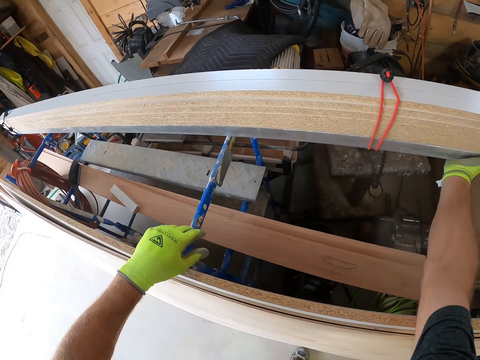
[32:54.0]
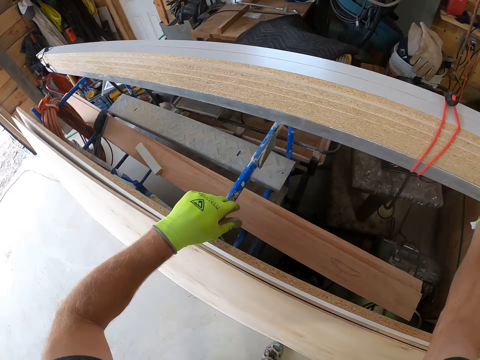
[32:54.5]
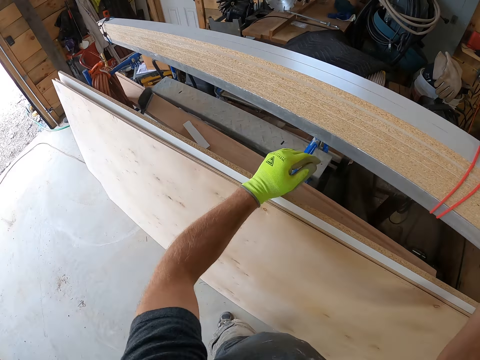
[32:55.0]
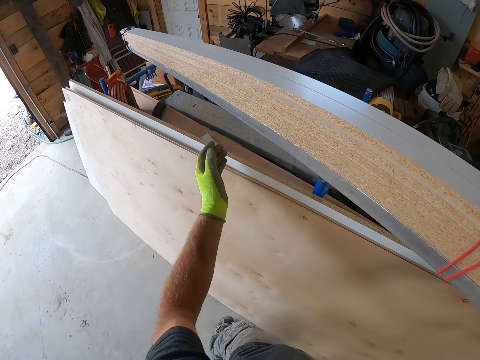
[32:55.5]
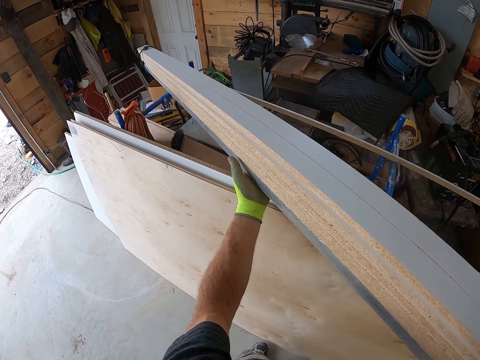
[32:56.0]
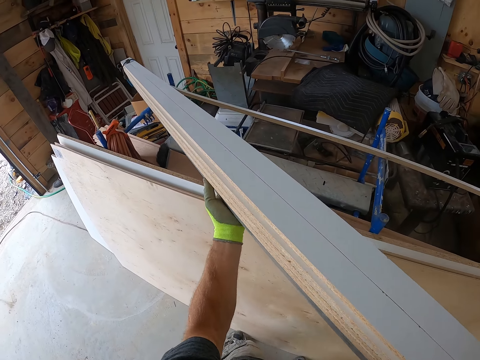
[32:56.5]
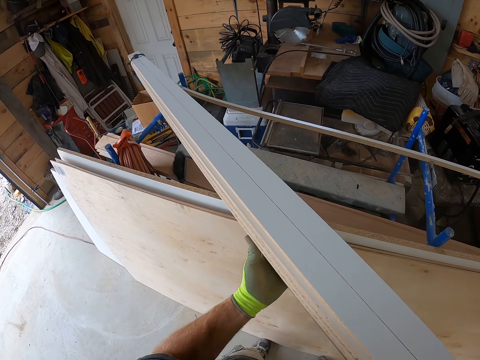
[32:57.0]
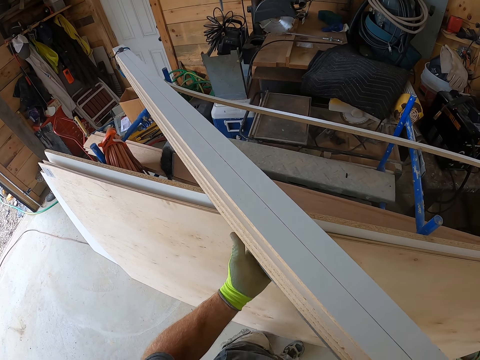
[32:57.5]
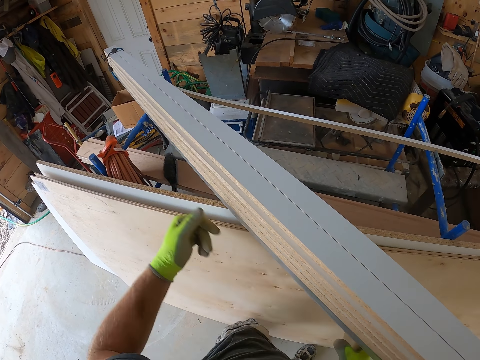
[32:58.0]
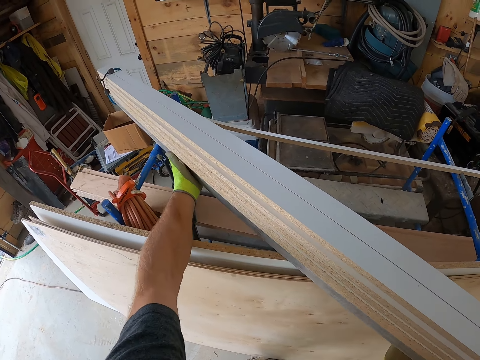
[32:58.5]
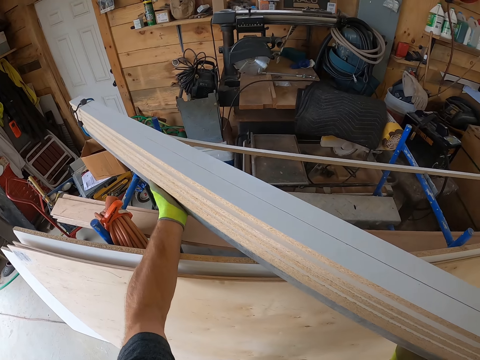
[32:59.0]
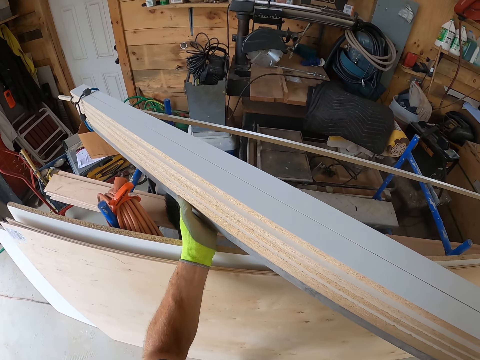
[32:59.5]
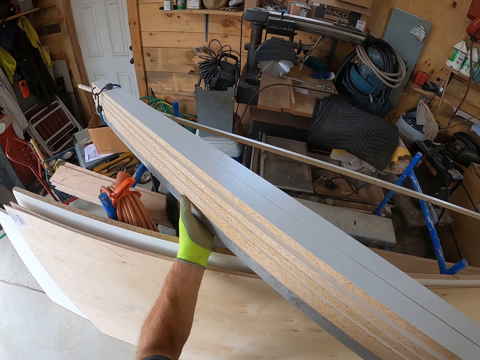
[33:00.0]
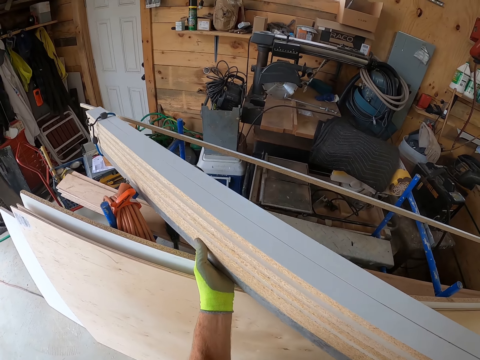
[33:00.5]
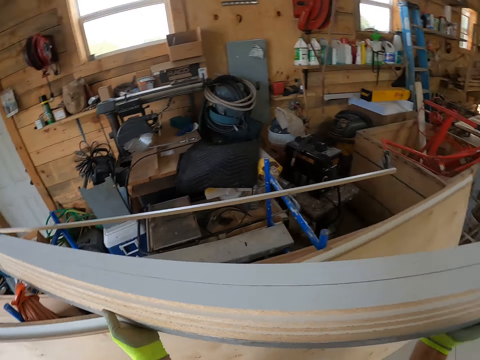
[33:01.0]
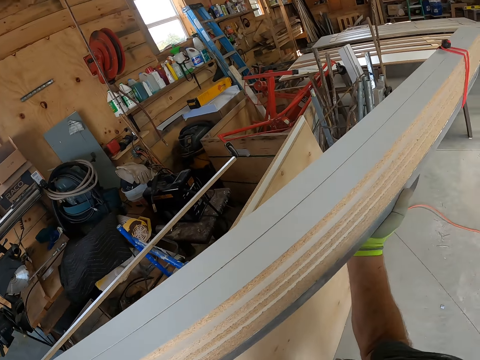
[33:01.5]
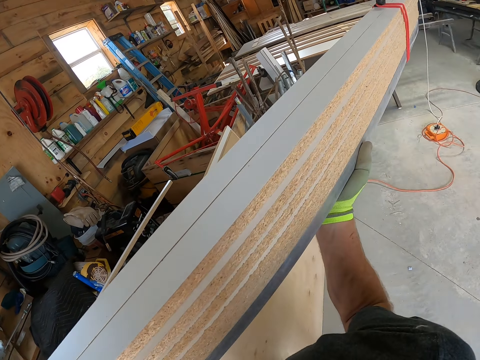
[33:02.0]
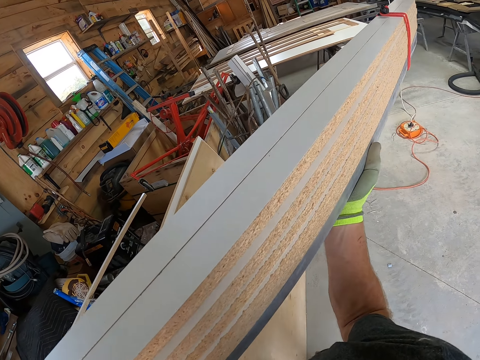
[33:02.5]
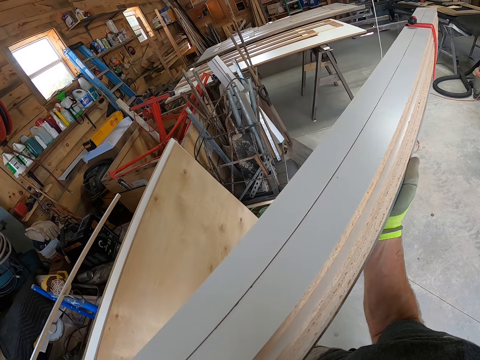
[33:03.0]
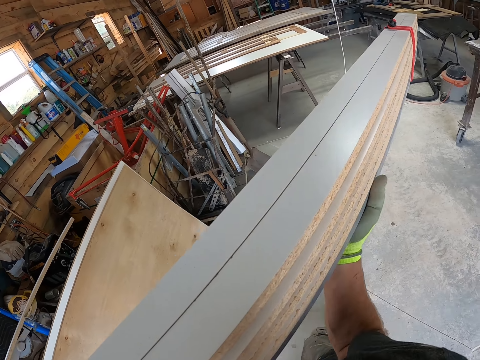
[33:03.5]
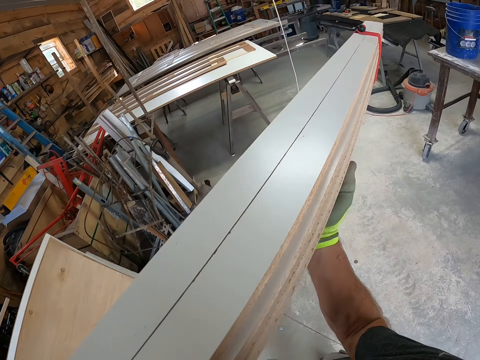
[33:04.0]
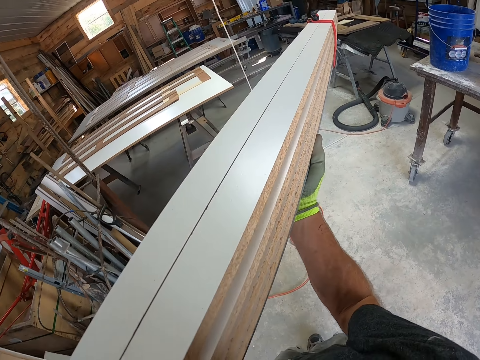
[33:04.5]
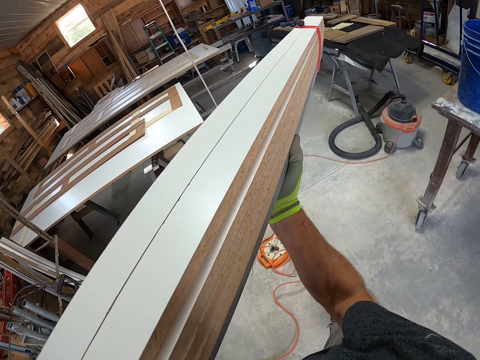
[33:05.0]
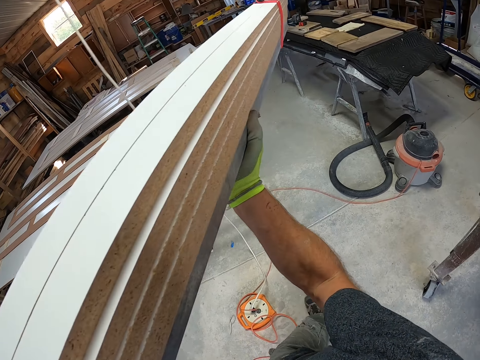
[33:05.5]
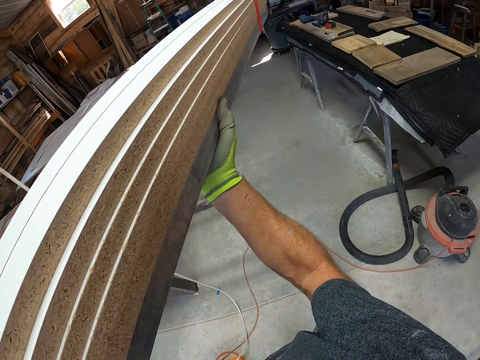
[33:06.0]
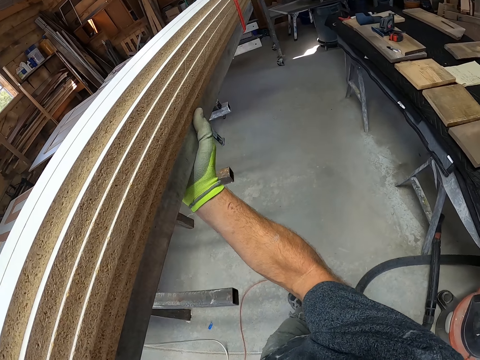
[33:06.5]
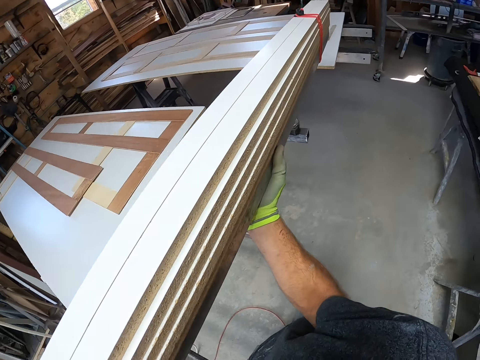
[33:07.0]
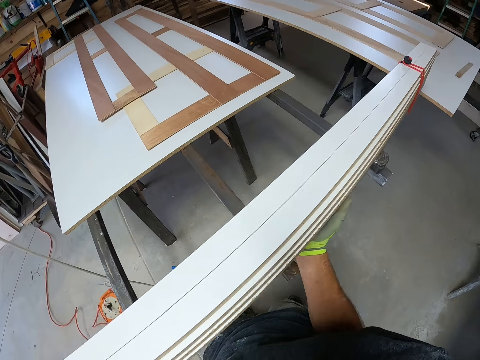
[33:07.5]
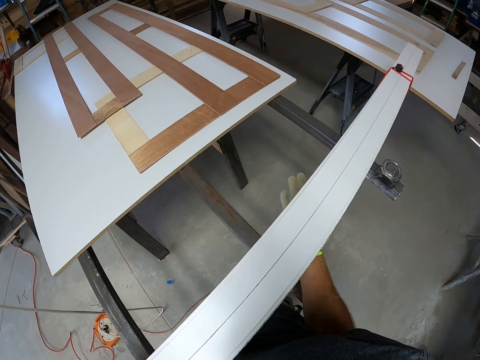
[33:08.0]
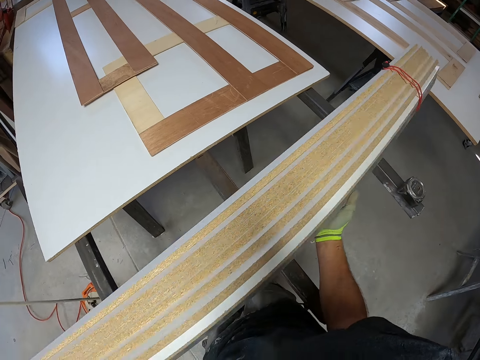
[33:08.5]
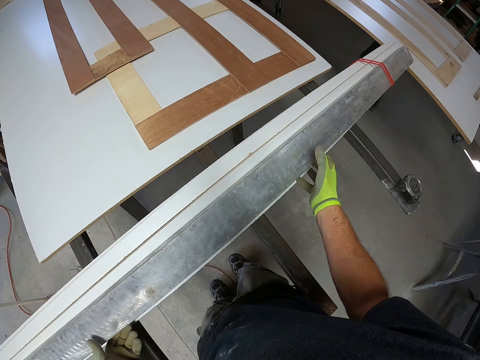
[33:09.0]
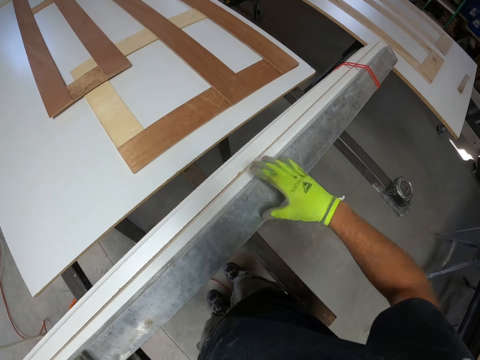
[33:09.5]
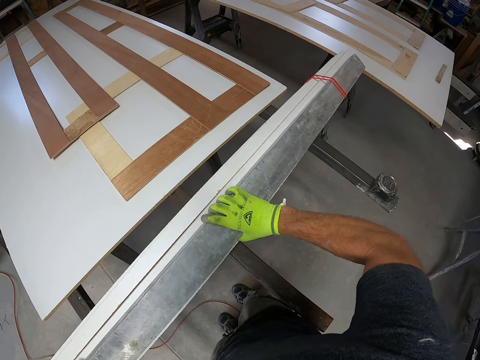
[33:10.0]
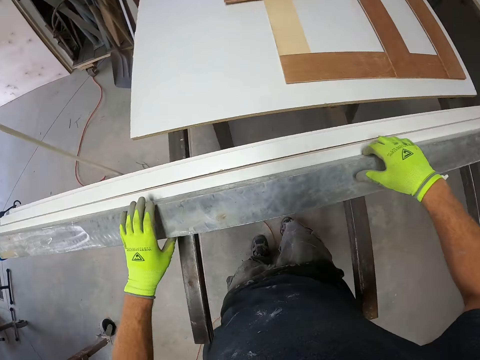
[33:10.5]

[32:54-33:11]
The camera wearer carries the plywood from an iron rack. They walk in the workshop. They drop the plywood on the iron metal.

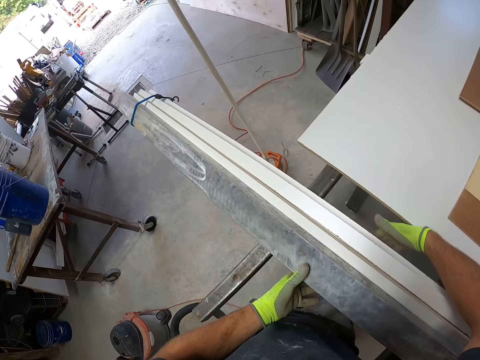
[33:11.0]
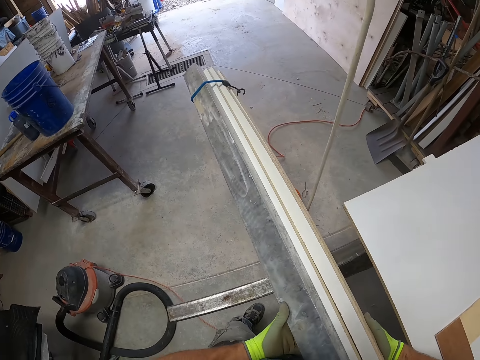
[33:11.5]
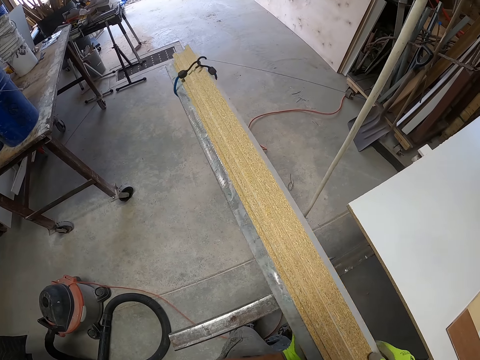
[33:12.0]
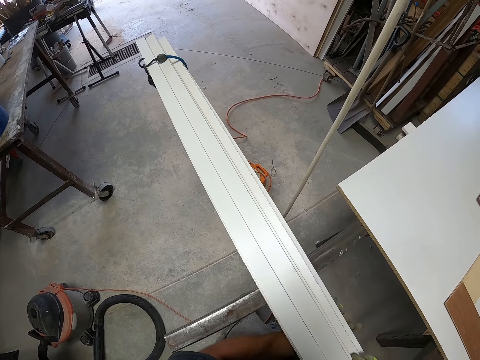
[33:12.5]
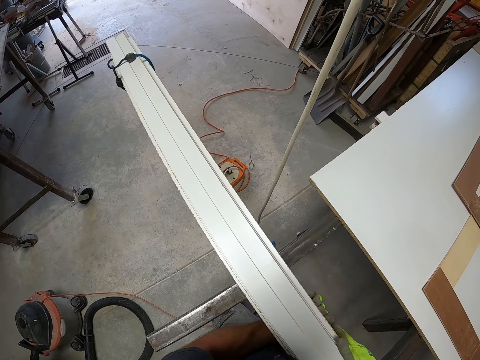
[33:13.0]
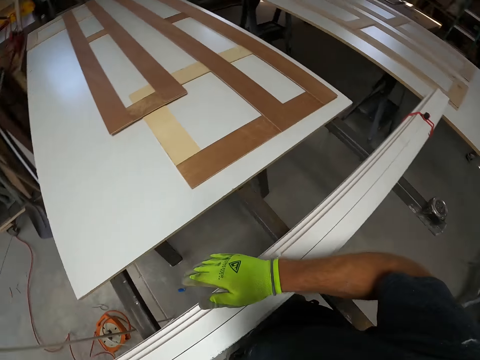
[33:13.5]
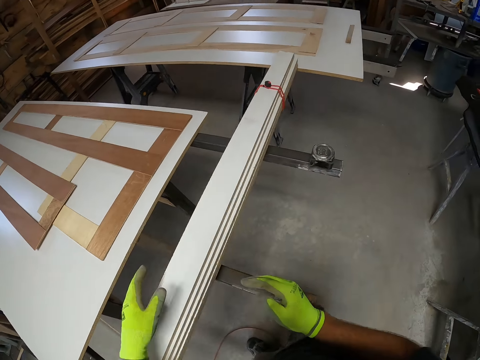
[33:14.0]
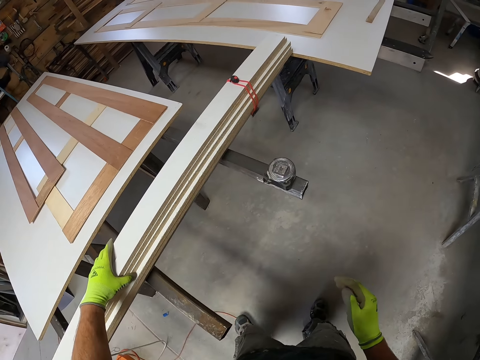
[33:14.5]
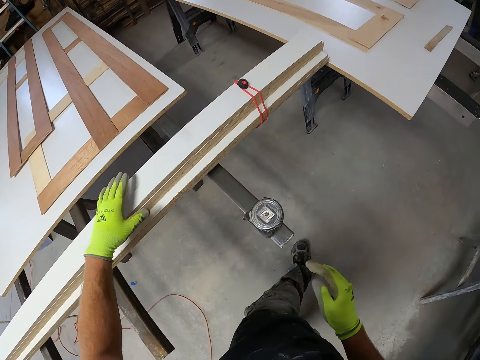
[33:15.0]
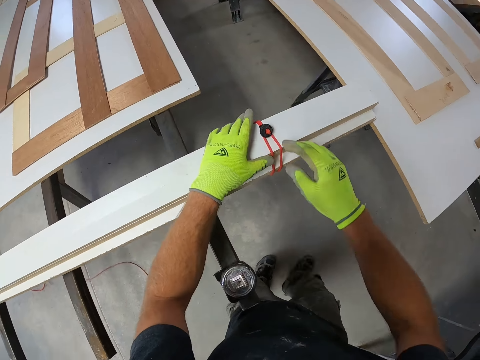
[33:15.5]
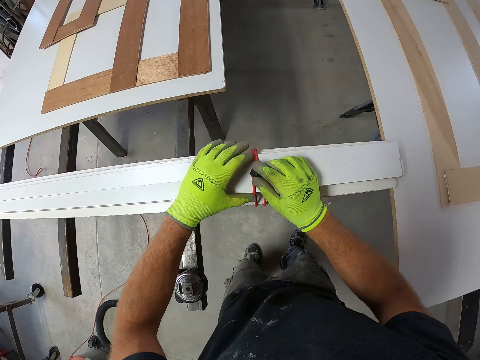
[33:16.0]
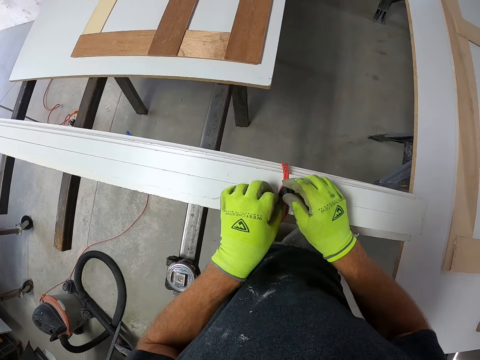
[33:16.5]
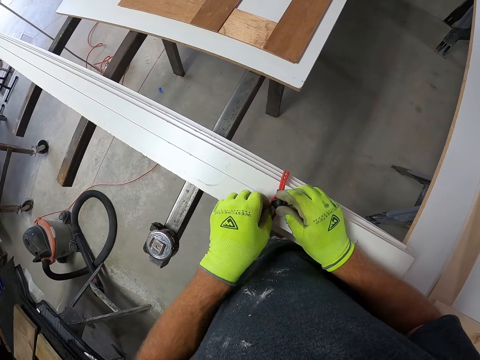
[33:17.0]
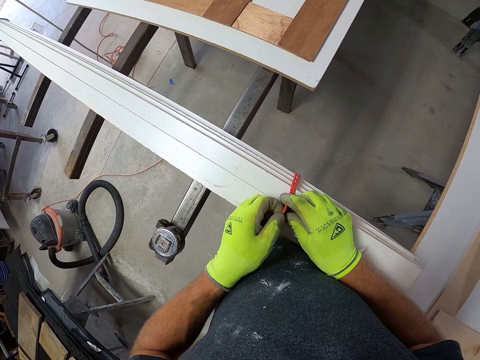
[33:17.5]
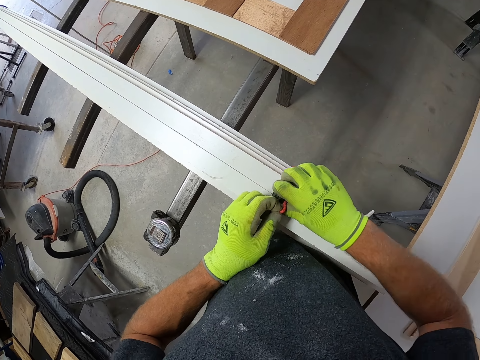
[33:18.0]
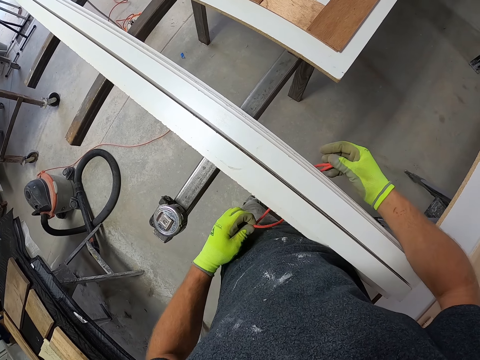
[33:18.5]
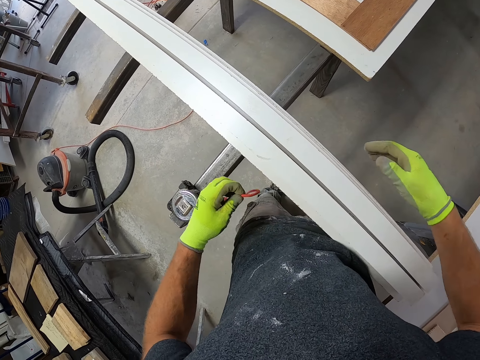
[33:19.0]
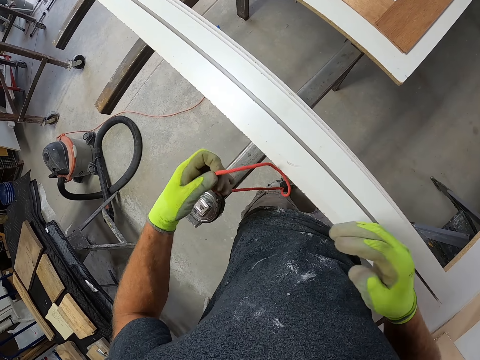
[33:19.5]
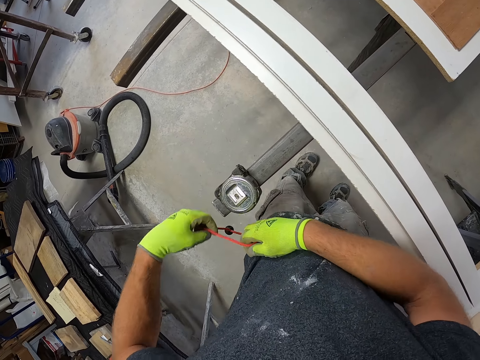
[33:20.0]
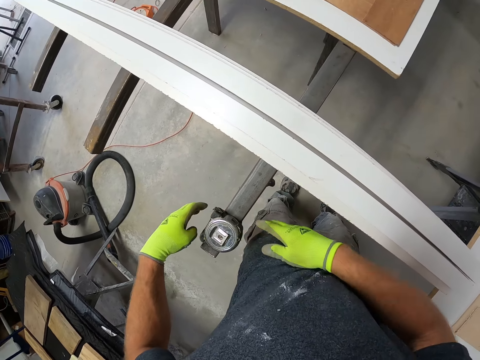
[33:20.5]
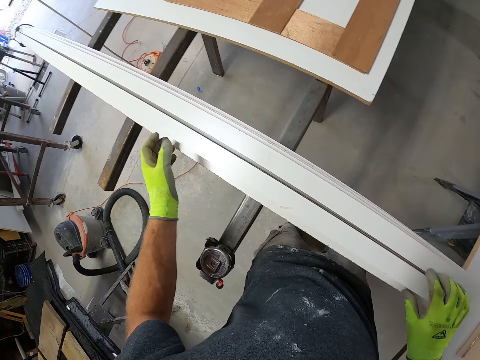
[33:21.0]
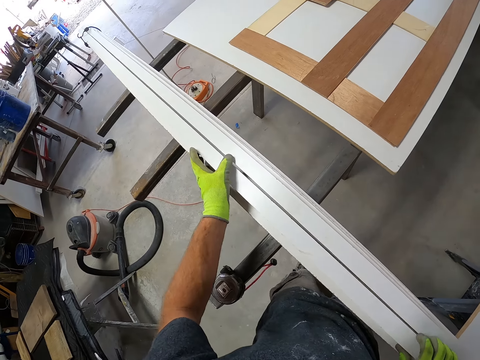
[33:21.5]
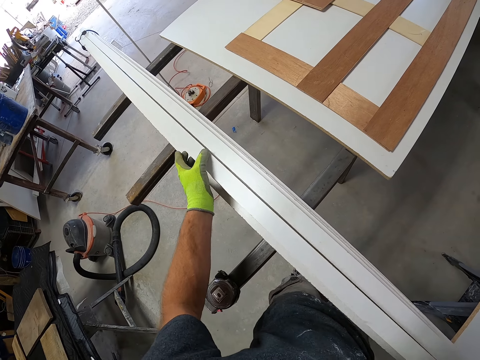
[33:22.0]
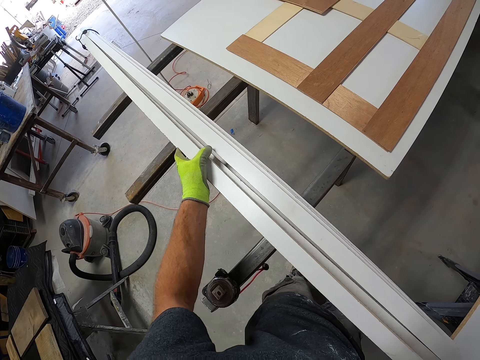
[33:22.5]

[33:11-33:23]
The camera wearer adjusts the plywood on the iron metal. They untie the rope. They put the rope on the metal.
